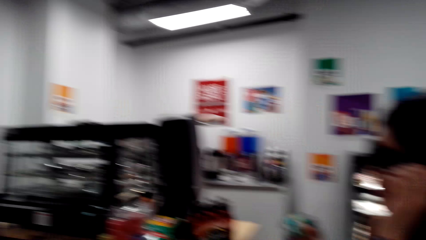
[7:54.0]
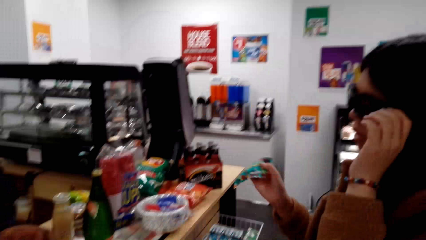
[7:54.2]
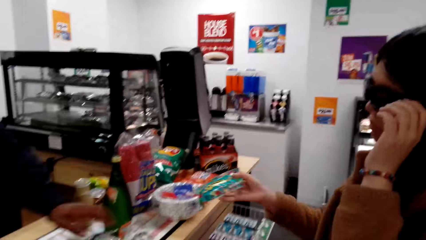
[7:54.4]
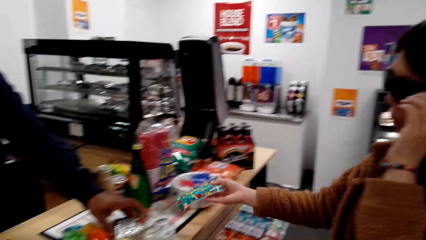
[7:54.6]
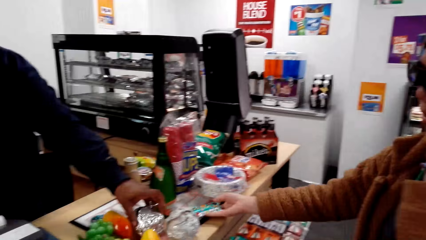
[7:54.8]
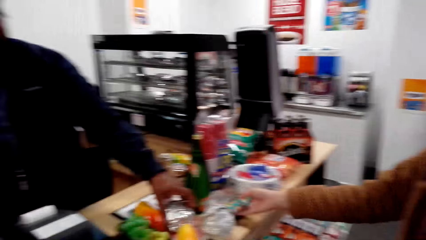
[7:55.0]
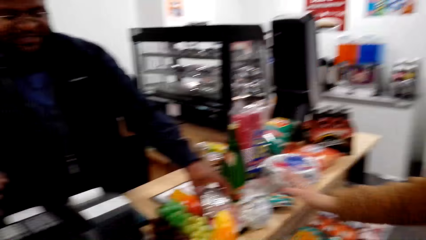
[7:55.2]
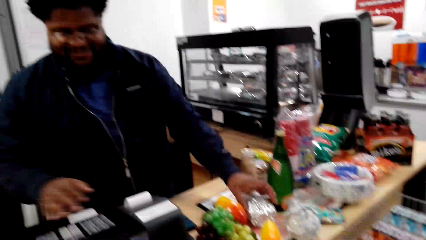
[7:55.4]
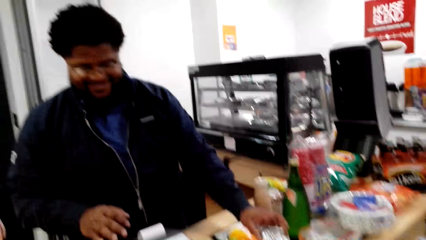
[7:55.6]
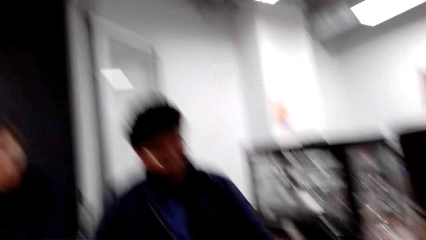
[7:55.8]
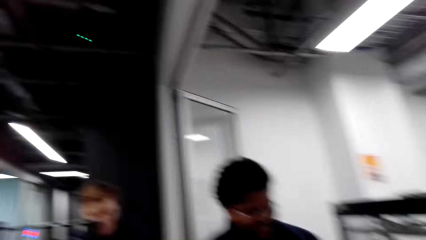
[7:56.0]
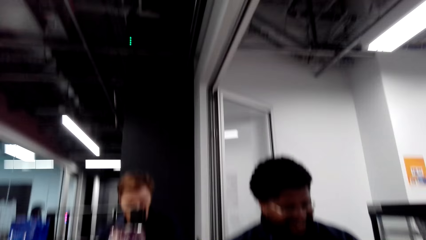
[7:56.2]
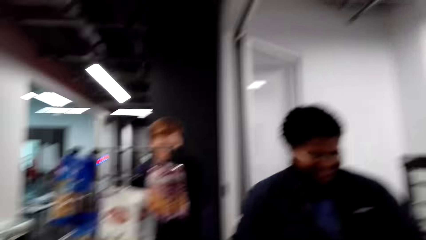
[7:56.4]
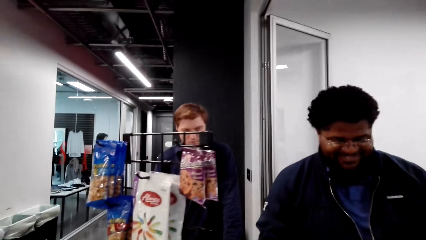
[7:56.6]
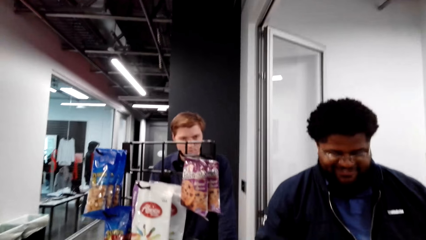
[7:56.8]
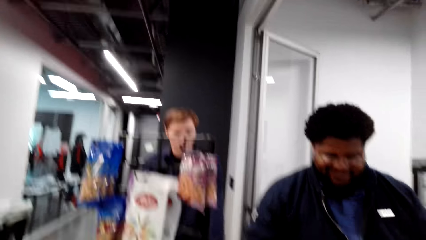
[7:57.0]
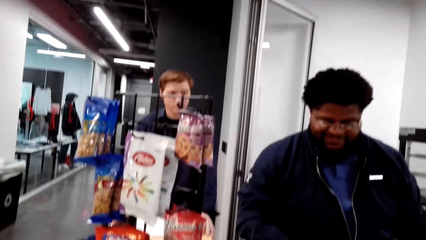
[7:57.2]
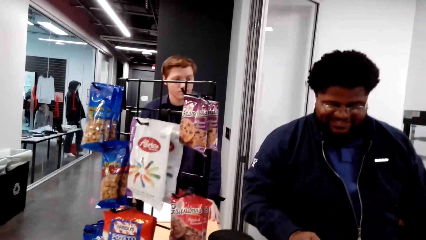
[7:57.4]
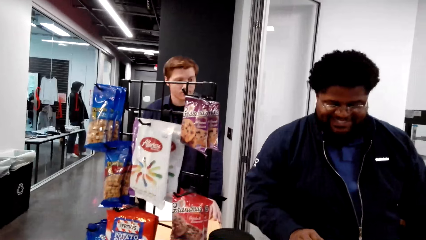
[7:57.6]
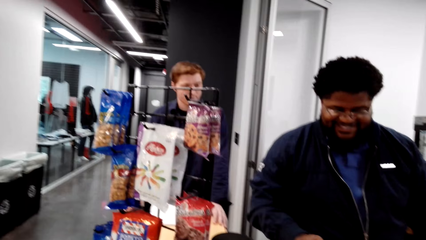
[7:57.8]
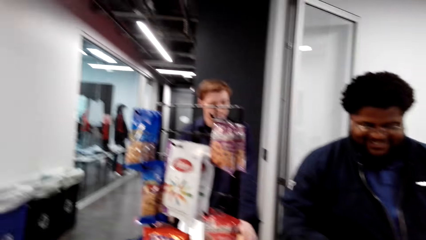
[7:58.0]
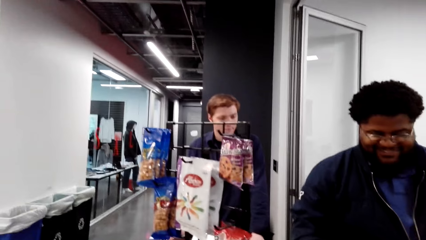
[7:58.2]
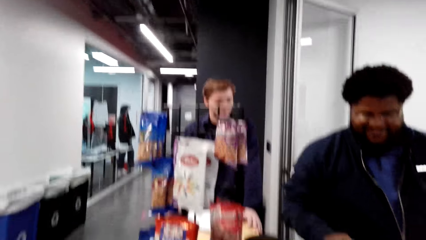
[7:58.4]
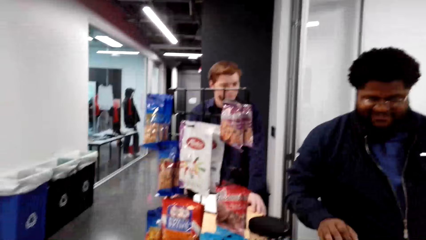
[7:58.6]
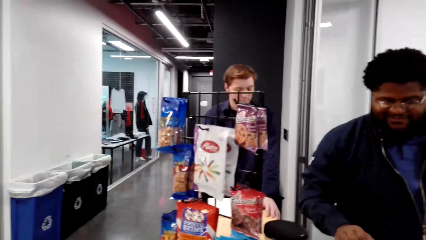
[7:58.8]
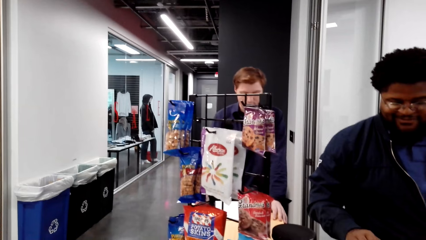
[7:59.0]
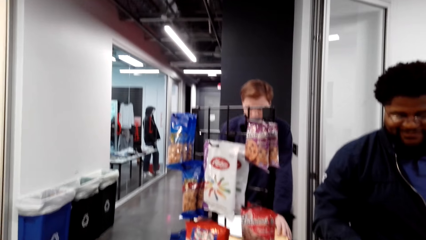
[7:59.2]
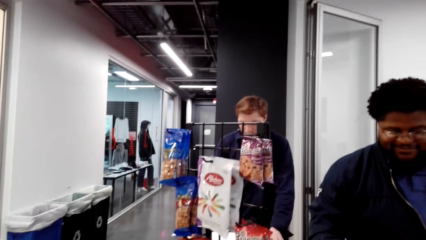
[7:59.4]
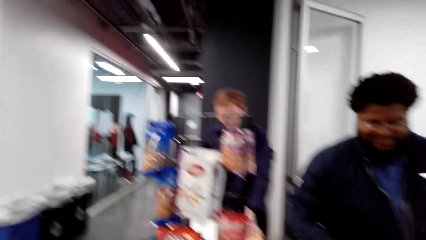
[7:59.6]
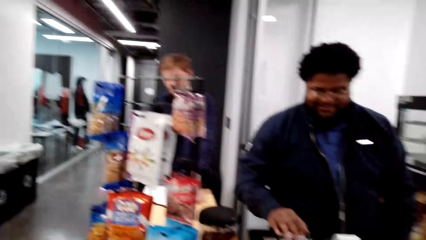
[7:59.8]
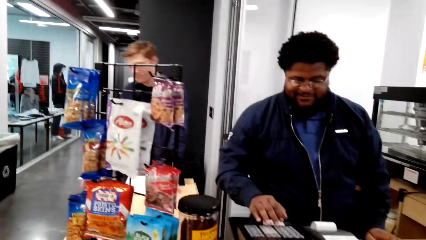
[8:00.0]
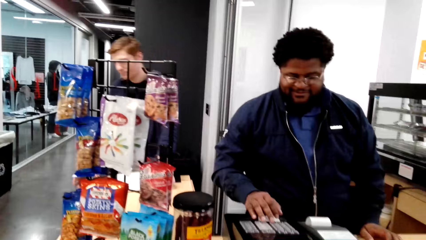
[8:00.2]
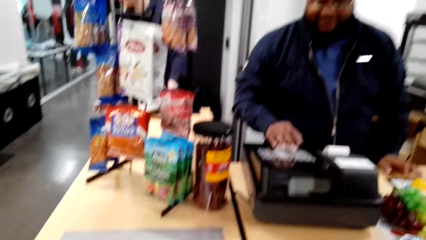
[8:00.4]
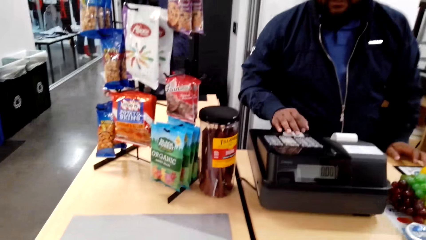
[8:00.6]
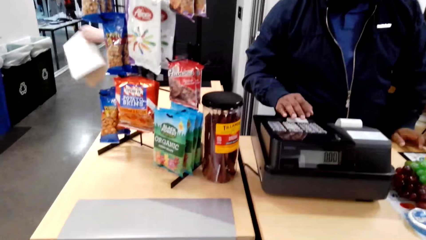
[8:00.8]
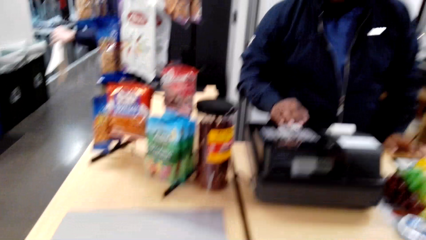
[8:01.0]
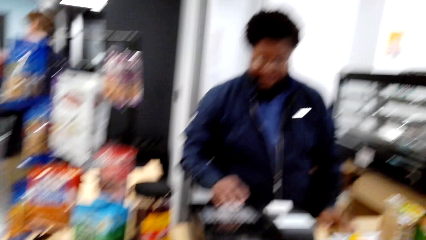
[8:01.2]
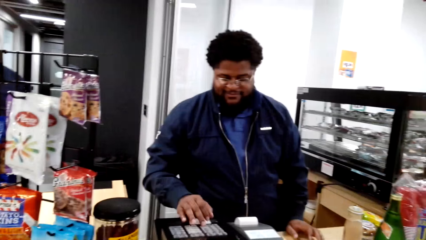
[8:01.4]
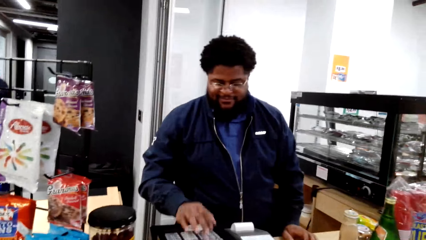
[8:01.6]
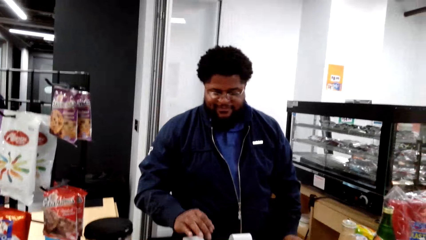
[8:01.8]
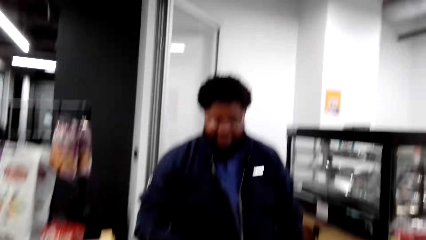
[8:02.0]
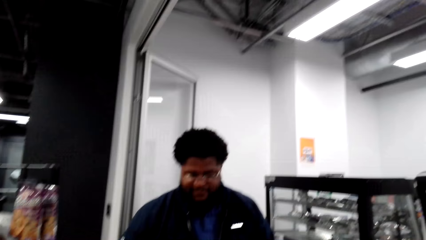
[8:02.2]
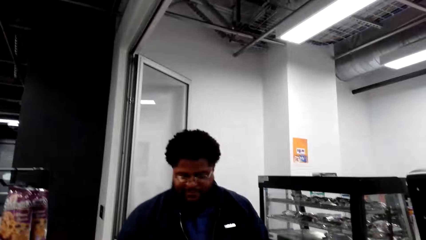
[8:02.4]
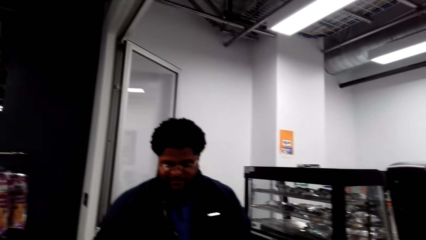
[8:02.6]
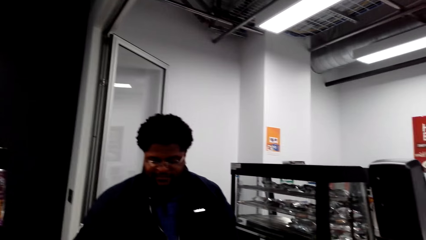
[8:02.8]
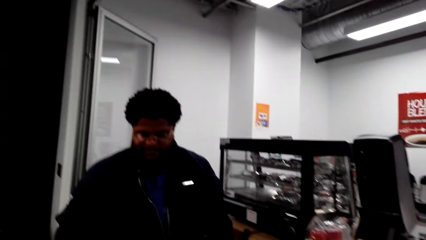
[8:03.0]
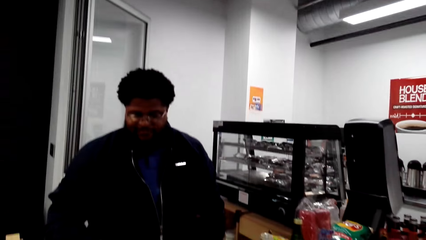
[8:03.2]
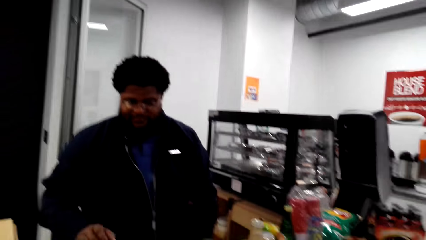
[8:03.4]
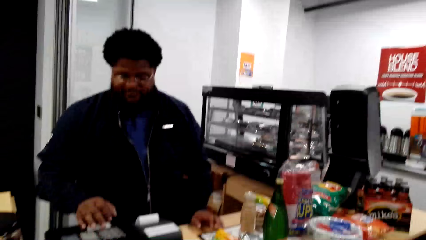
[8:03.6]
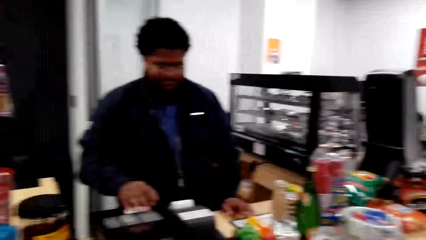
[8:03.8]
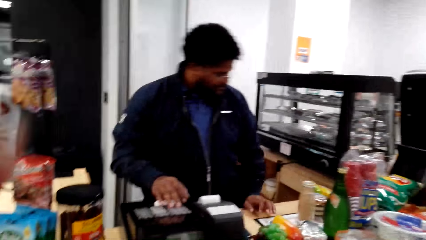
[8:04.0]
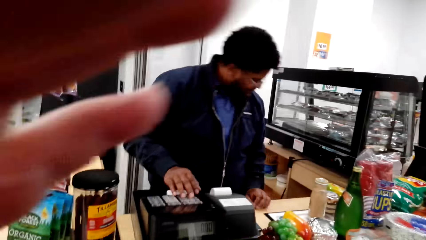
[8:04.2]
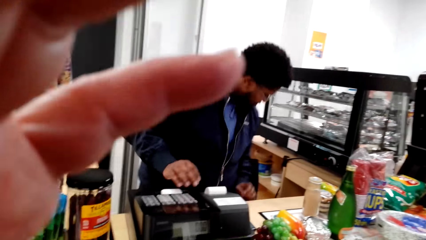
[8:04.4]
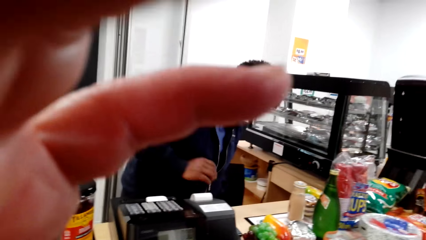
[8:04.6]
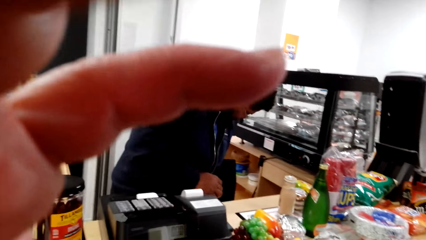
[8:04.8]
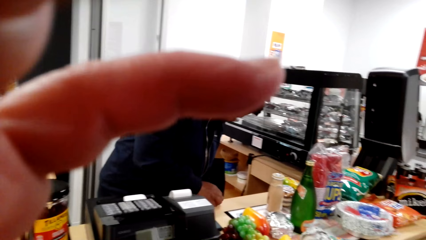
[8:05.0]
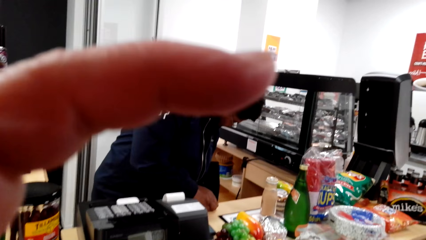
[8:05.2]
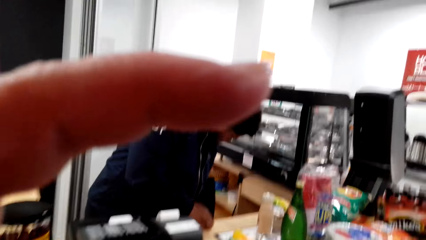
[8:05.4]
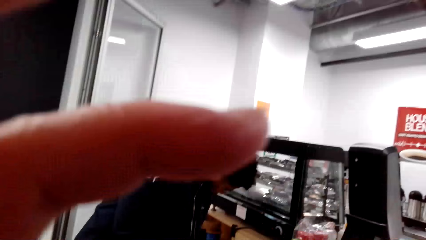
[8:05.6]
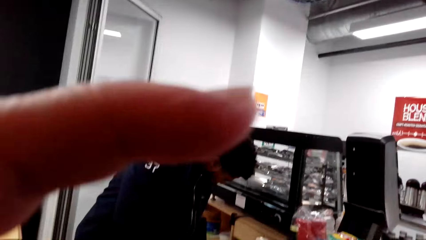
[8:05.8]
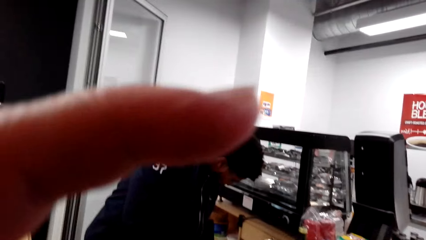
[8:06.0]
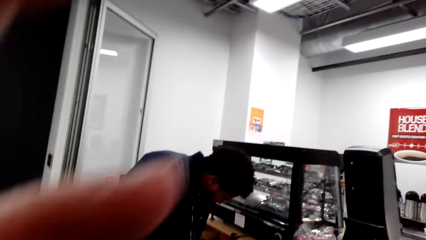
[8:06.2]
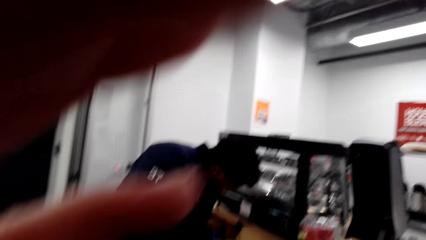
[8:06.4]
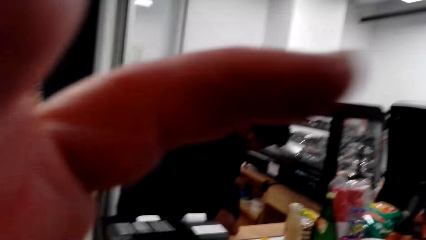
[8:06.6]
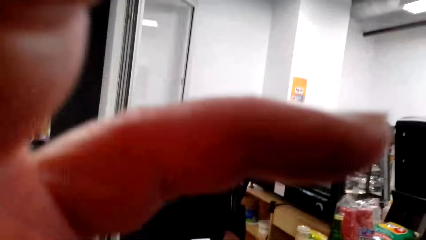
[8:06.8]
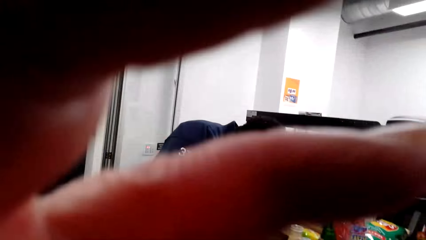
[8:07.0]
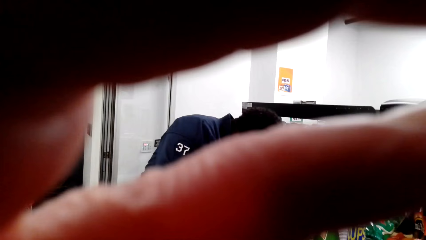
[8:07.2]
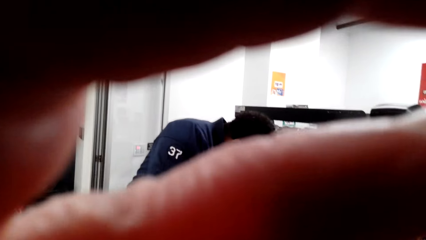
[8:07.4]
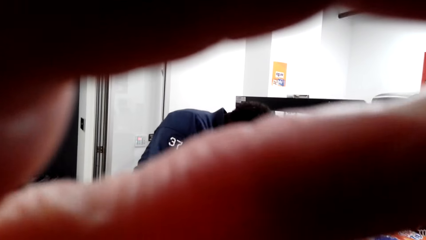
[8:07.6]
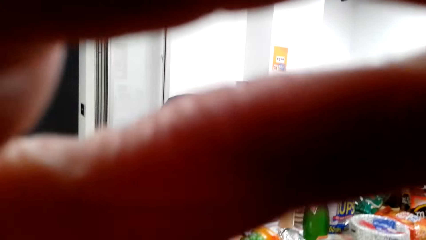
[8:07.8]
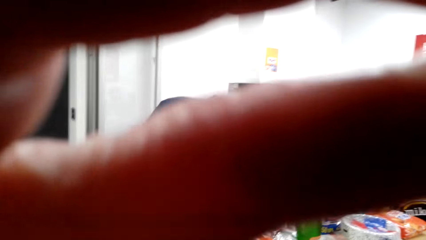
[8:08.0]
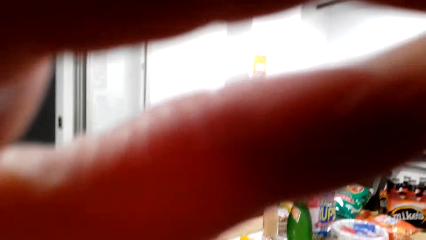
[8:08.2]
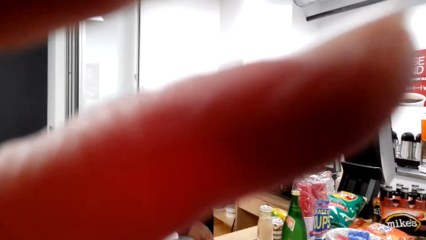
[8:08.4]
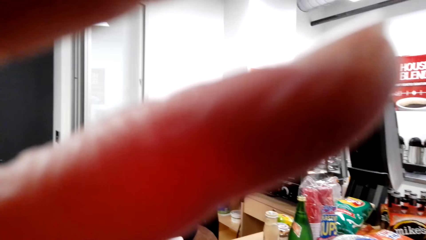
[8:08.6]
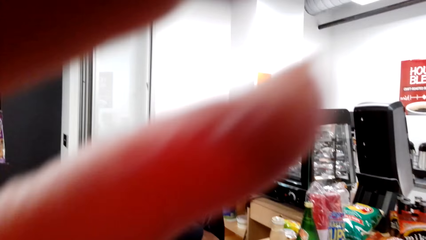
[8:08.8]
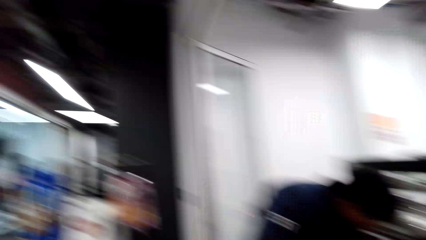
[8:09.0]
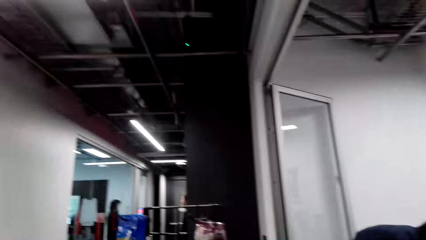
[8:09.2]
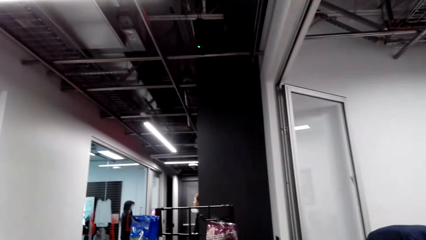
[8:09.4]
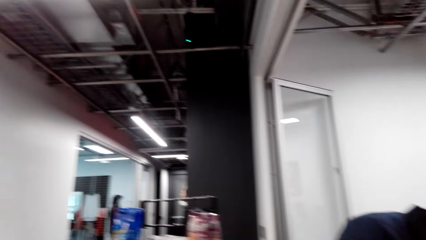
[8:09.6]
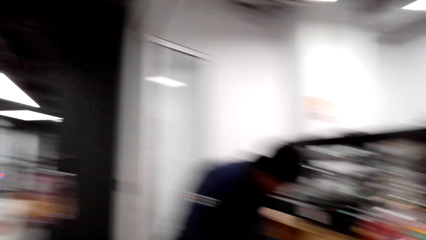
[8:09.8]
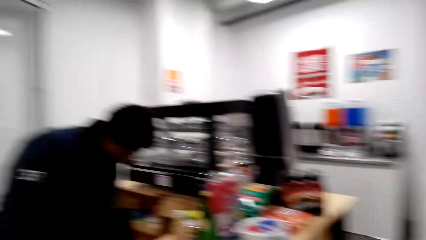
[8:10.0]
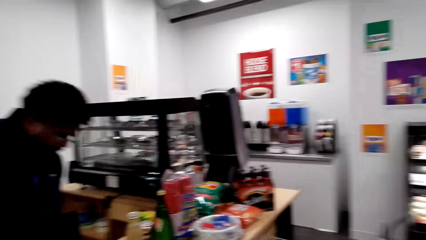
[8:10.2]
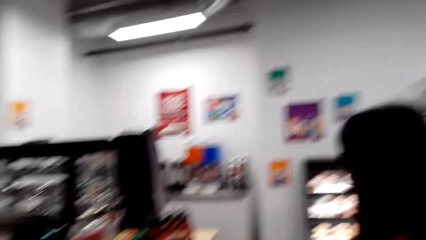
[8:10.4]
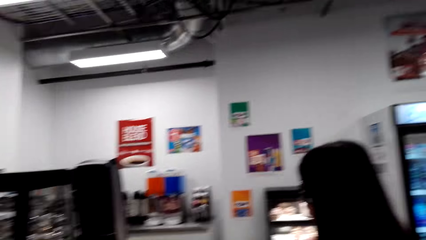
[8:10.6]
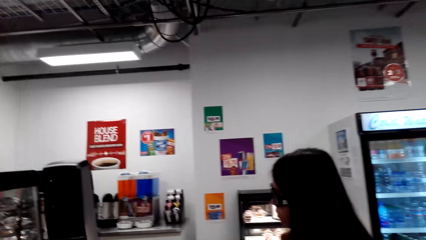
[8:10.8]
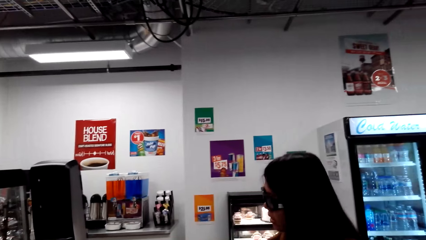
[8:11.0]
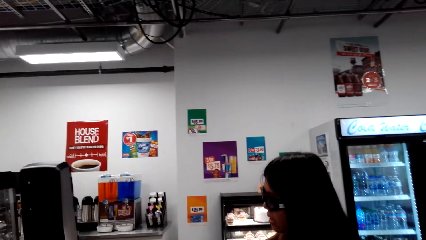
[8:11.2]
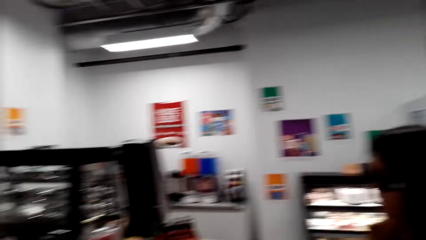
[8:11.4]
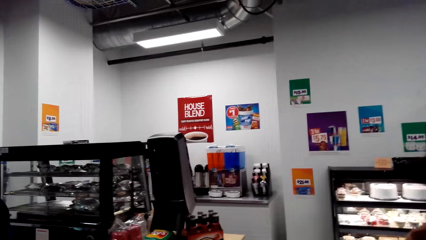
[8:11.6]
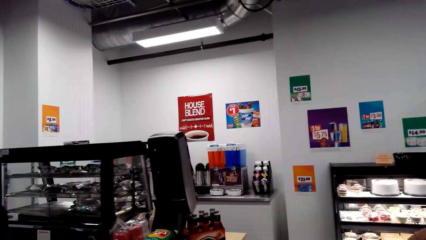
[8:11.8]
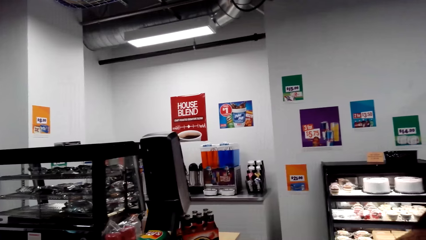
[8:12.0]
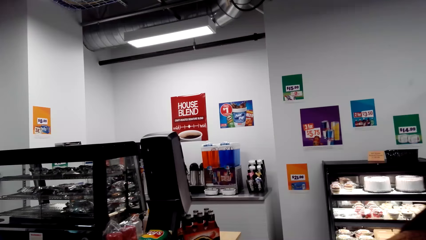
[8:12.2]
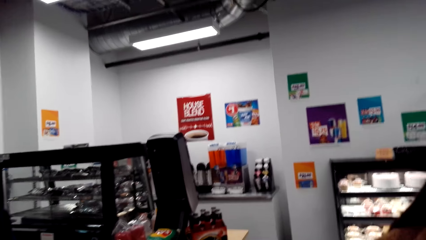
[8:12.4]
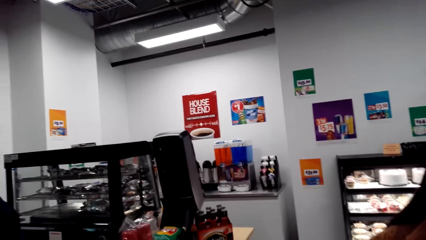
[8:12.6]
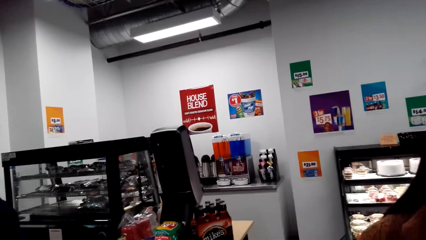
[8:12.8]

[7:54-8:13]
The lady talks with the cashier. The lady places something down. The camera wearer looks around the supermarket. She laughs. She looks around. The cashier operates the teller machine. The camera wearer looks around, adjusts the camera and raises her hand. She looks around the supermarket. The lady talks with the camera wearer.
